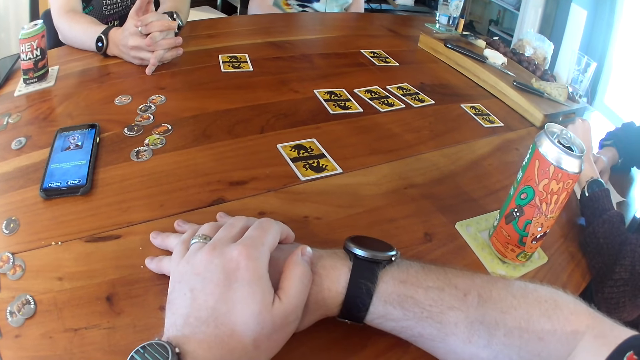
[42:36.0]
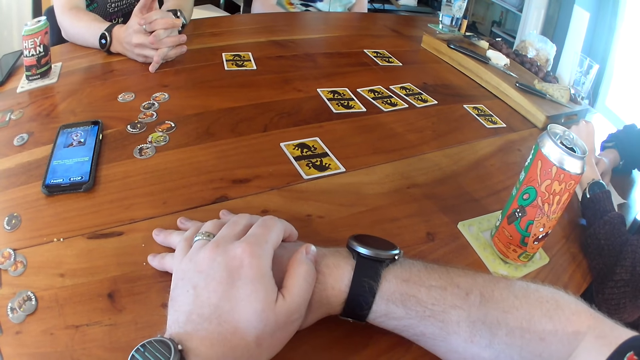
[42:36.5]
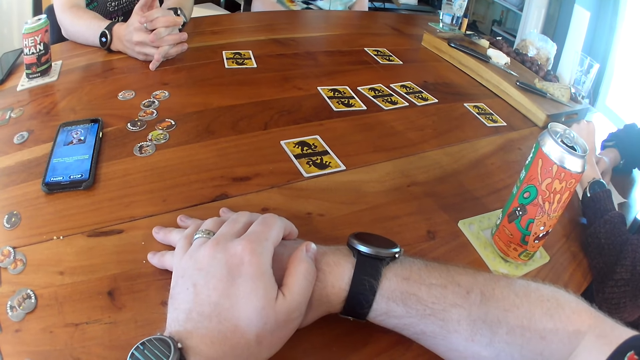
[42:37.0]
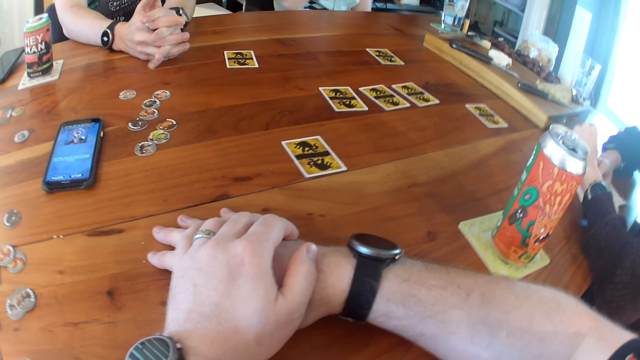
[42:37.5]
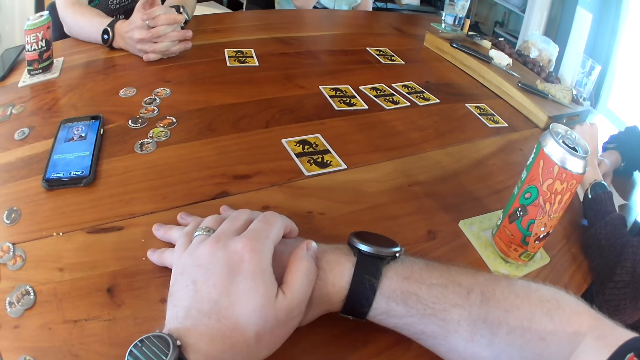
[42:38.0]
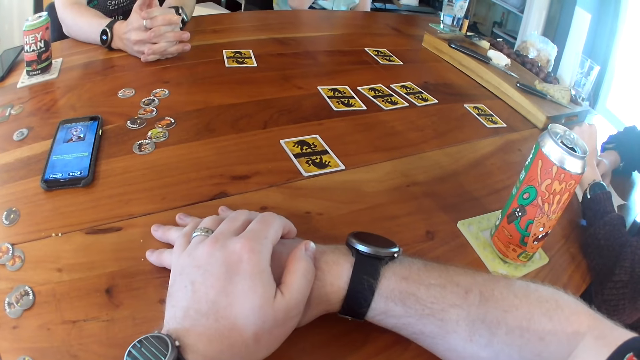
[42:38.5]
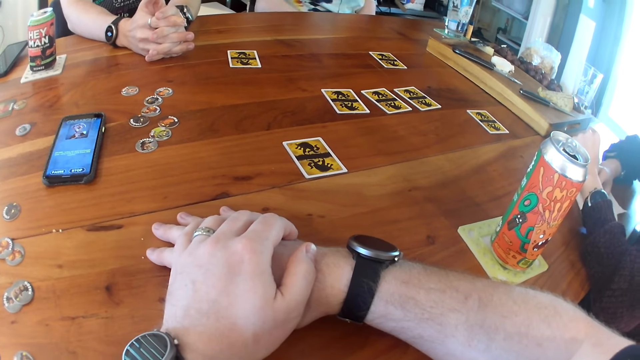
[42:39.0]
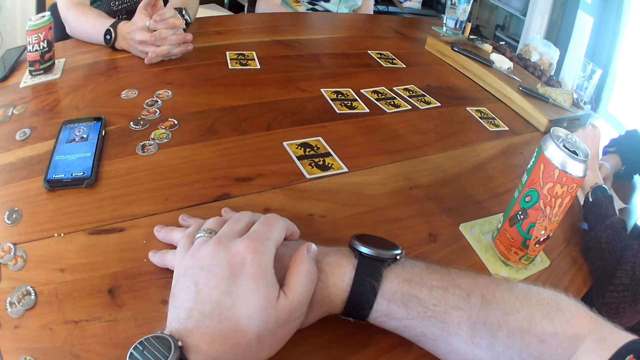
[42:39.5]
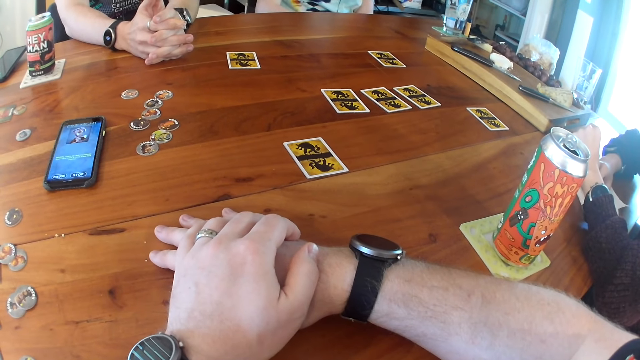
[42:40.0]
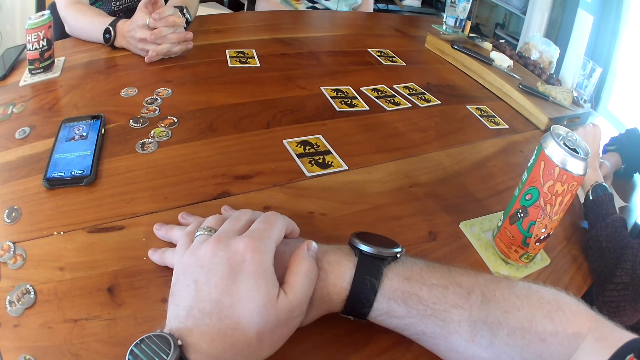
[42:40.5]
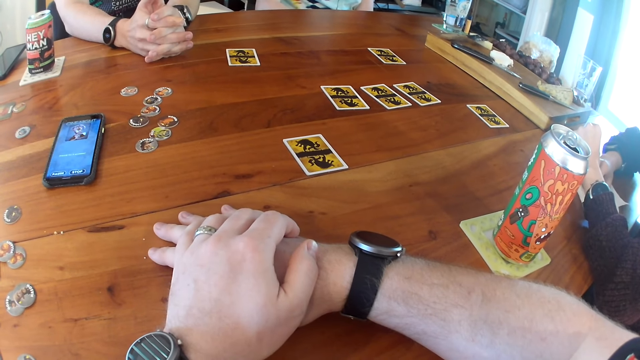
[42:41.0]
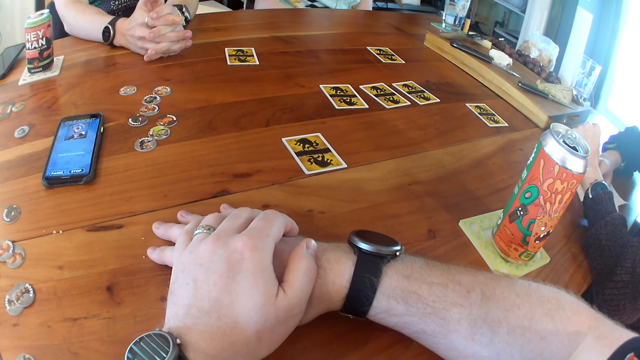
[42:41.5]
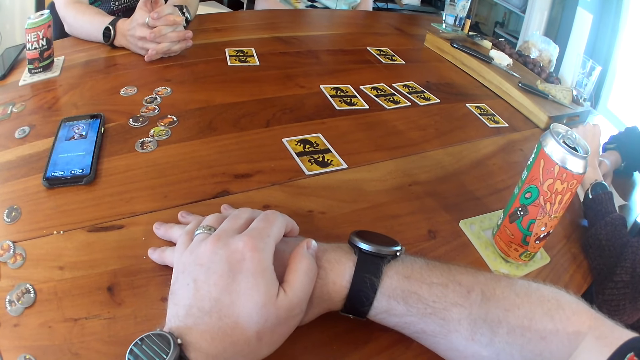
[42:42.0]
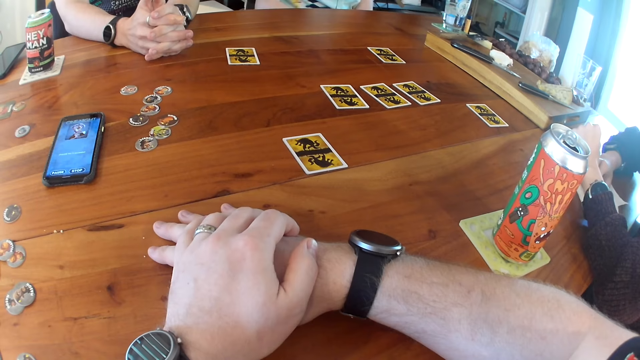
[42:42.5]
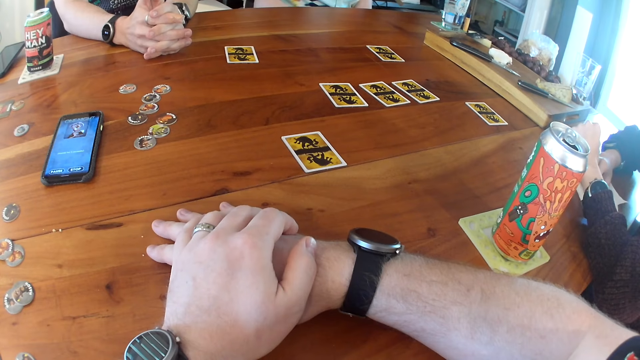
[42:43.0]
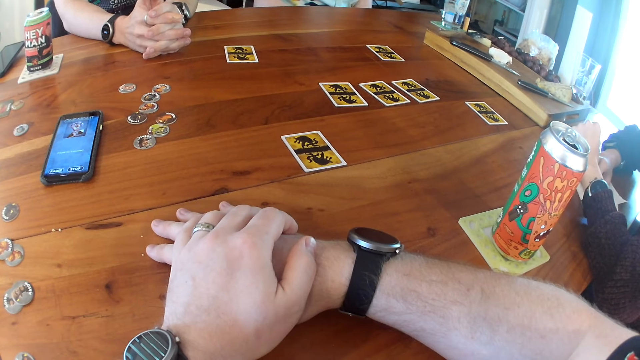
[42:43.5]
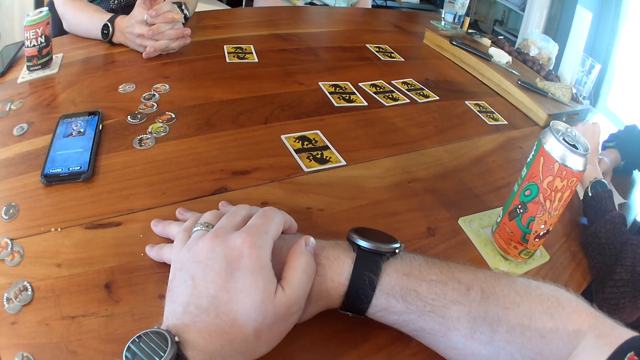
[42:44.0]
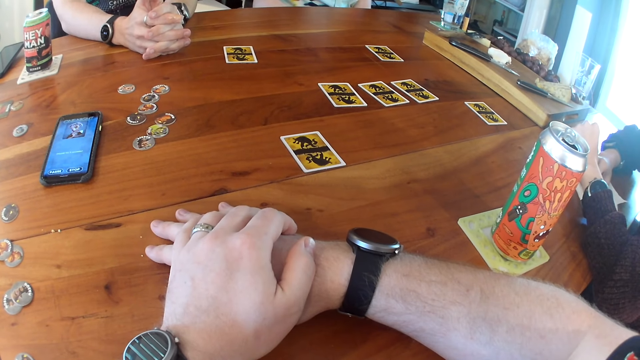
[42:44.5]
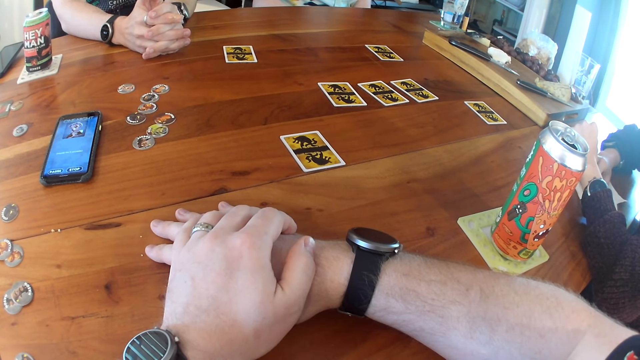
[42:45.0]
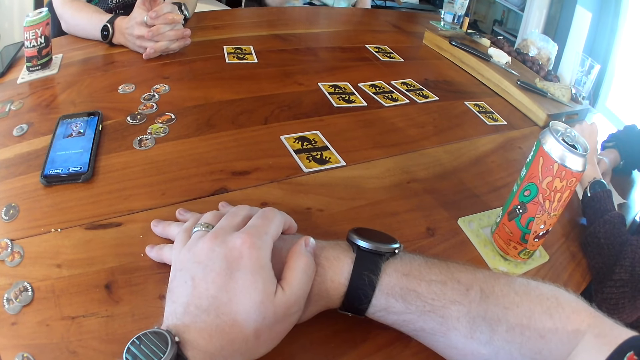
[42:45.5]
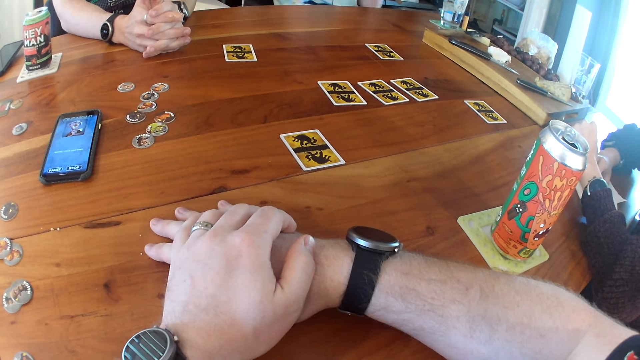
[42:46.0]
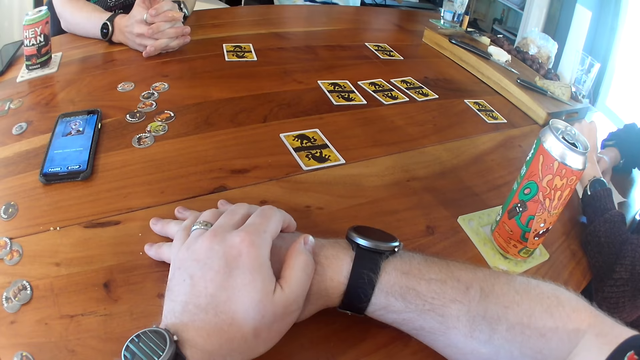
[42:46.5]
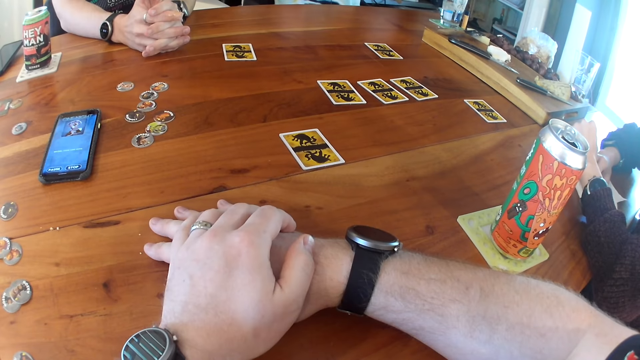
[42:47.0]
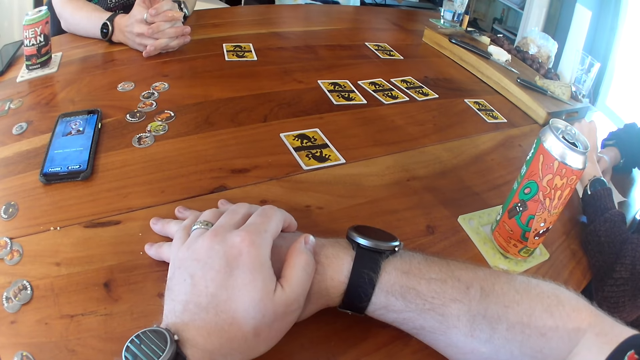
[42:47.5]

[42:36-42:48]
The woman adjusts her glasses with her right hand.

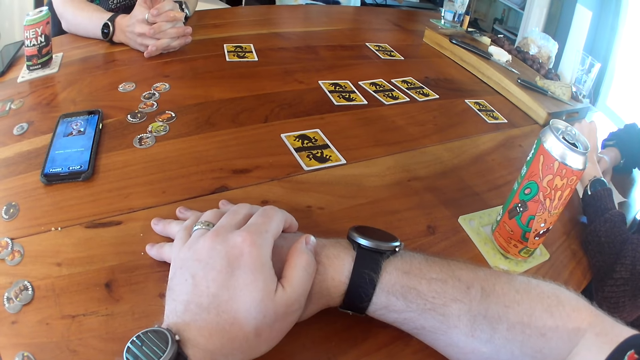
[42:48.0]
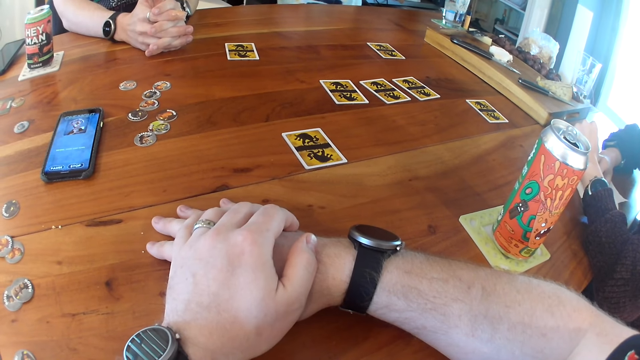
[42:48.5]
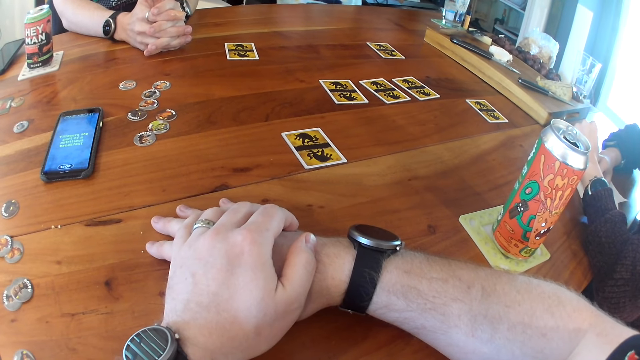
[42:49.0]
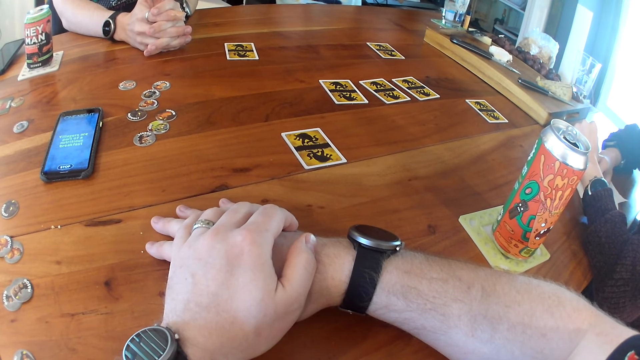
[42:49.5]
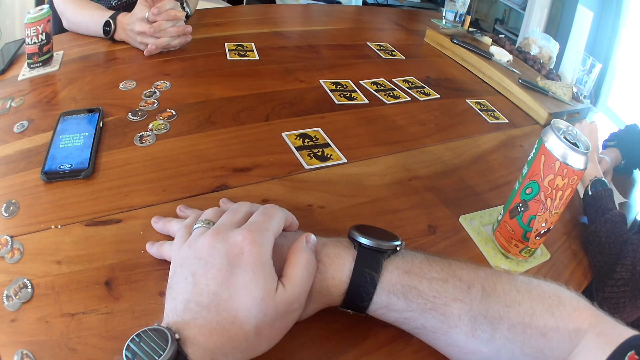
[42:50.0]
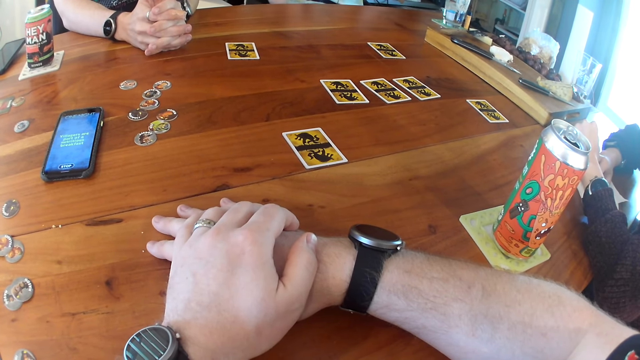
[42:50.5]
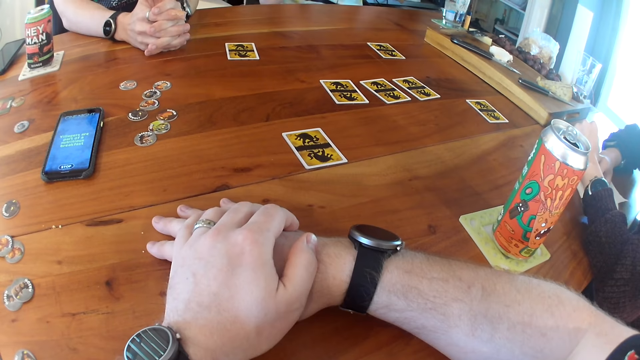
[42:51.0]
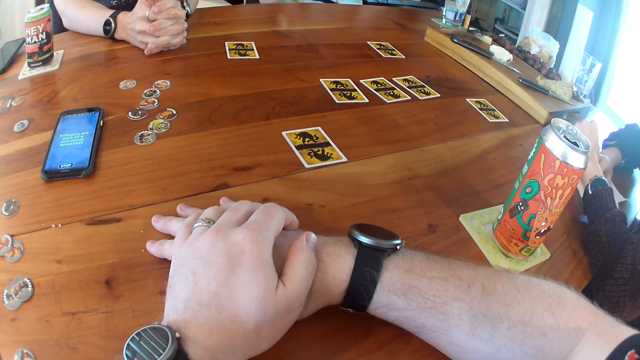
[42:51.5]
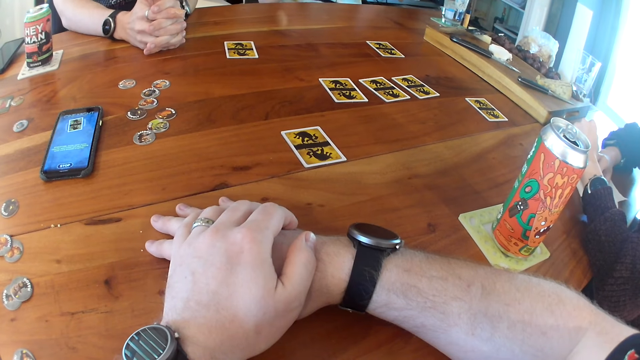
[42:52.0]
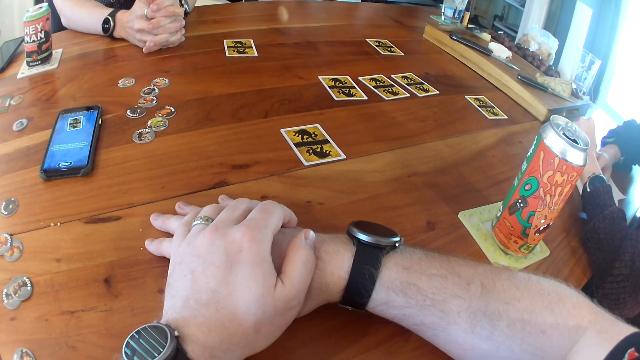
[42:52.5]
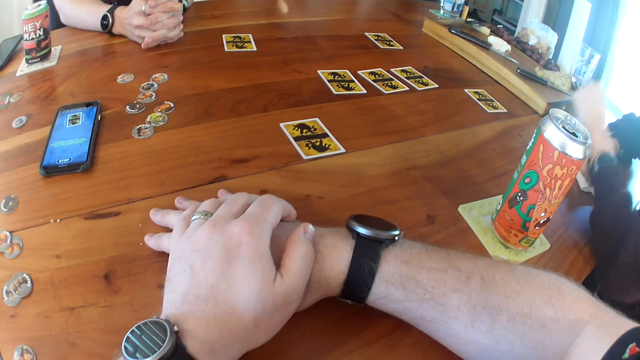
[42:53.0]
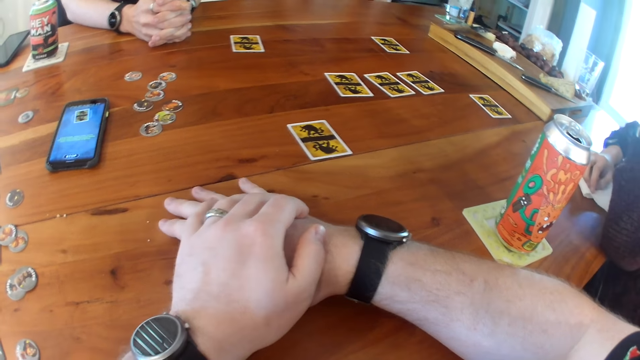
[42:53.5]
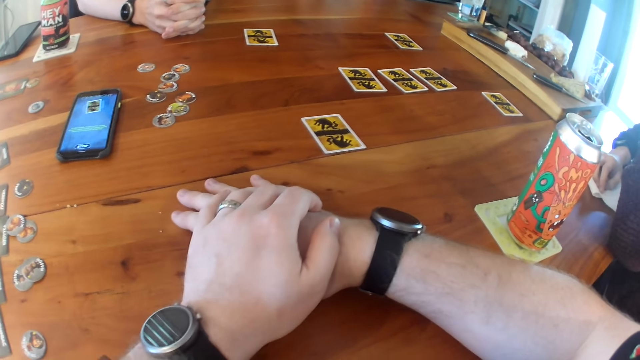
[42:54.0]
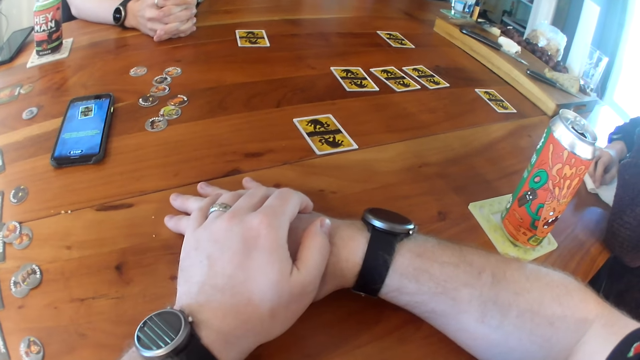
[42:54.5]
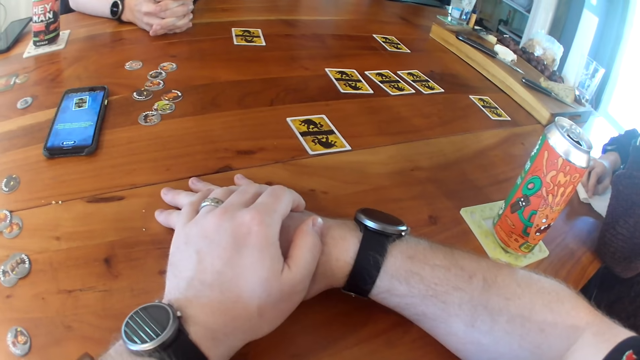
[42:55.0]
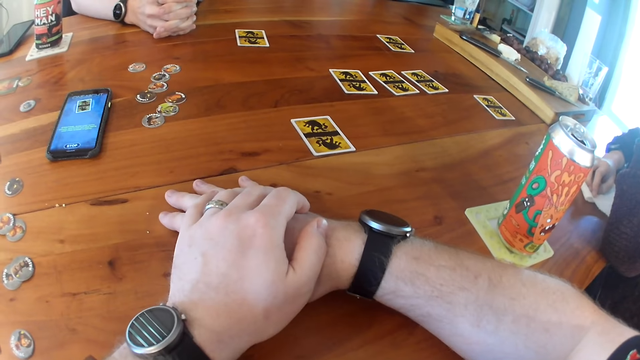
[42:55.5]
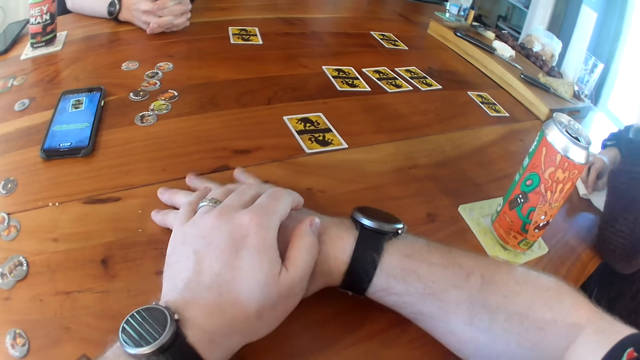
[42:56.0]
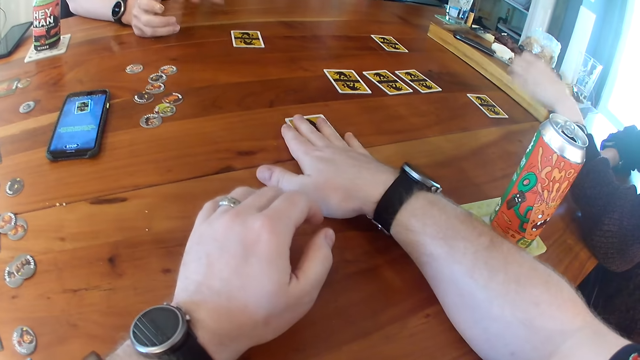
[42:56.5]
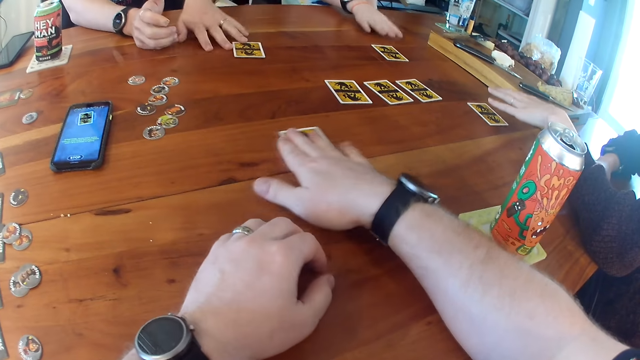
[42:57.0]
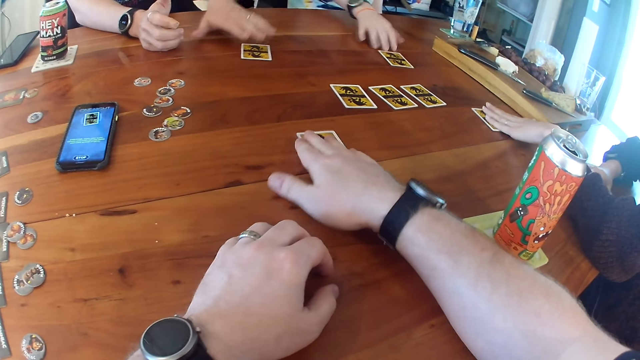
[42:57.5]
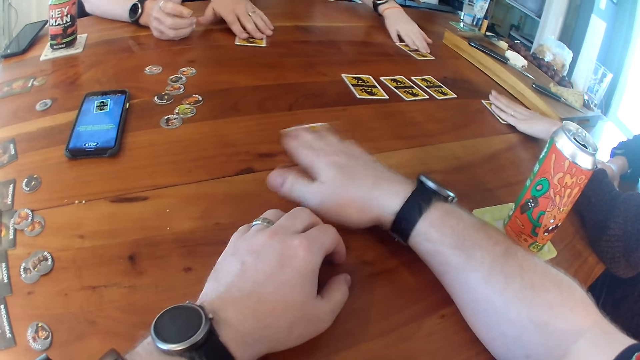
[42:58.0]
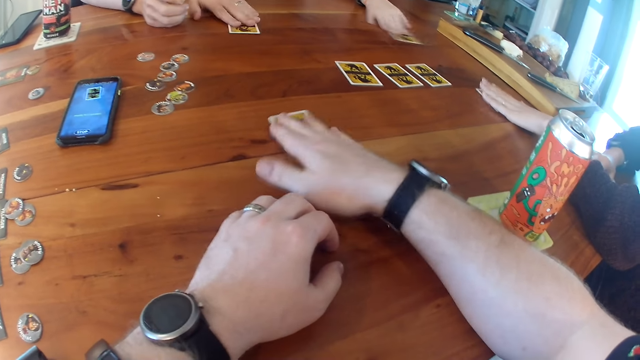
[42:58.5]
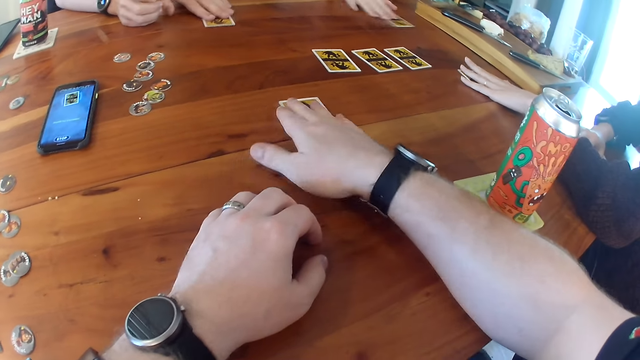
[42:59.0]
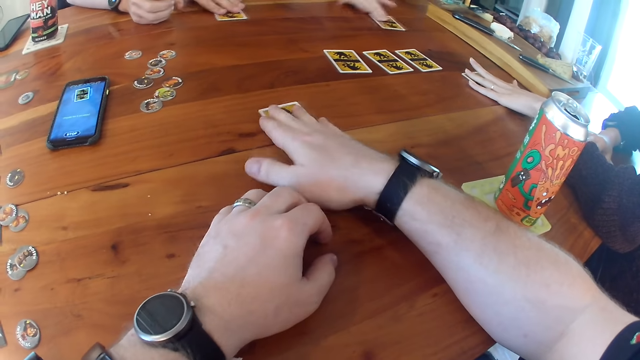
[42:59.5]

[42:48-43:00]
A woman adjusts her glasses with her left hand. The camera wearer shakes a card on the table with his right hand. He moves the card on the table. A man shakes a card on the table with his left hand. Another woman shakes a card on the table with her right hand. The first woman shakes a card on the table with her left hand.
